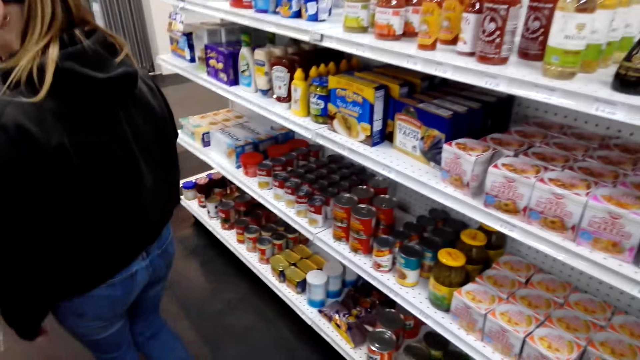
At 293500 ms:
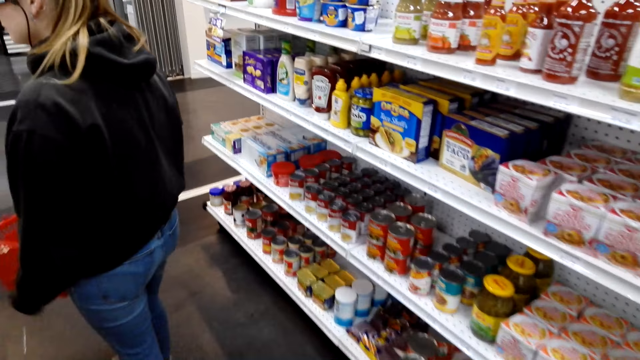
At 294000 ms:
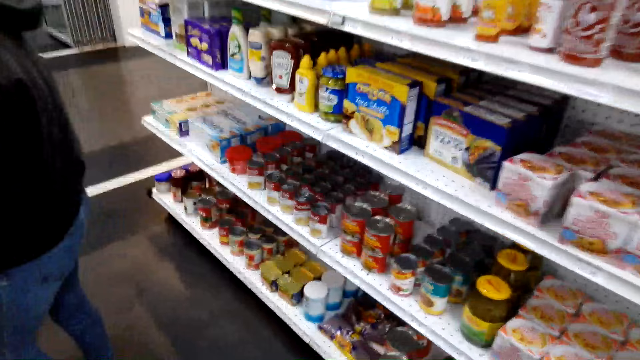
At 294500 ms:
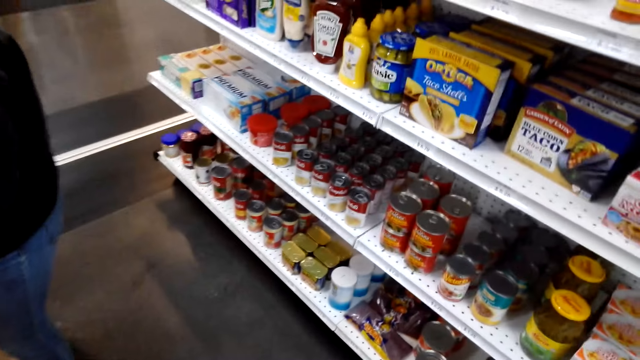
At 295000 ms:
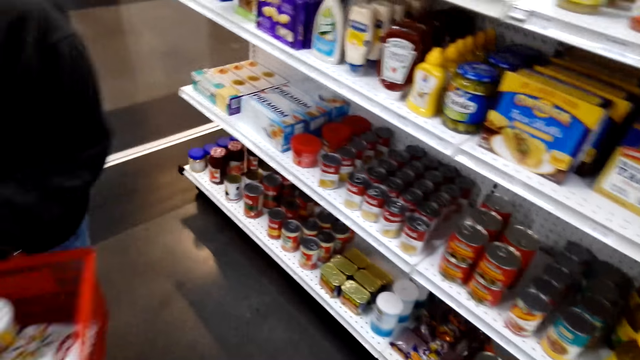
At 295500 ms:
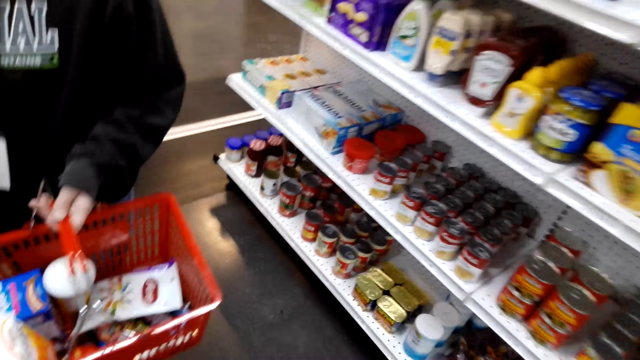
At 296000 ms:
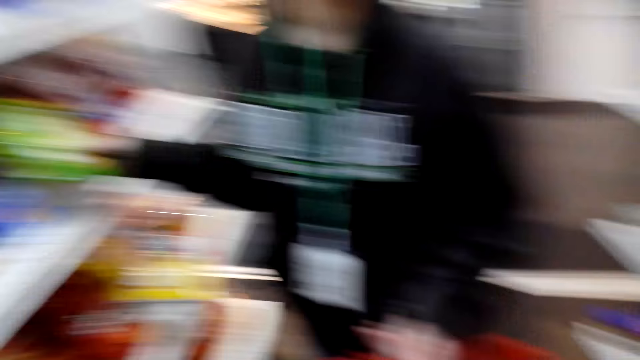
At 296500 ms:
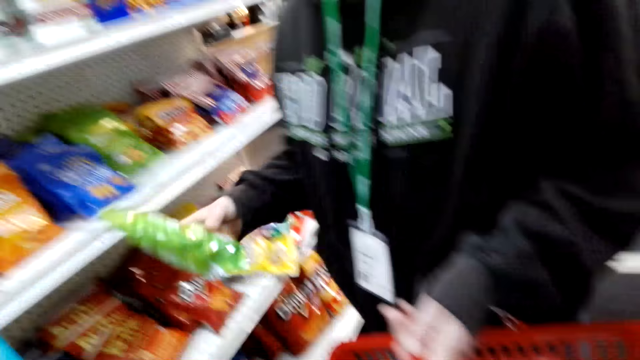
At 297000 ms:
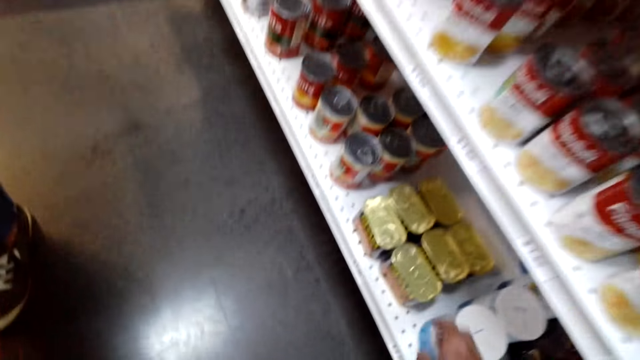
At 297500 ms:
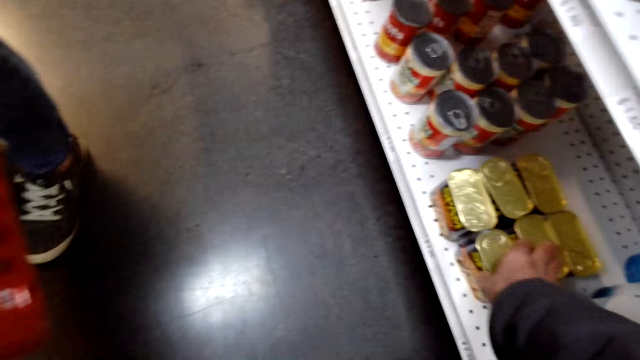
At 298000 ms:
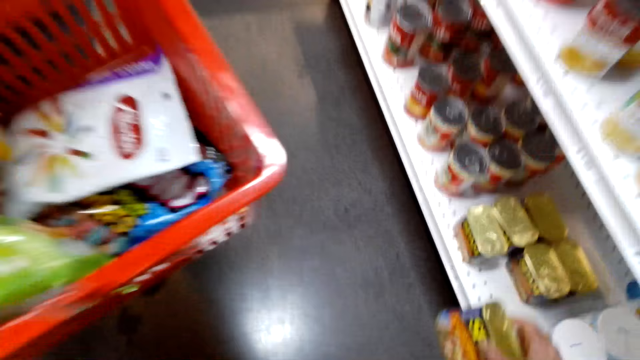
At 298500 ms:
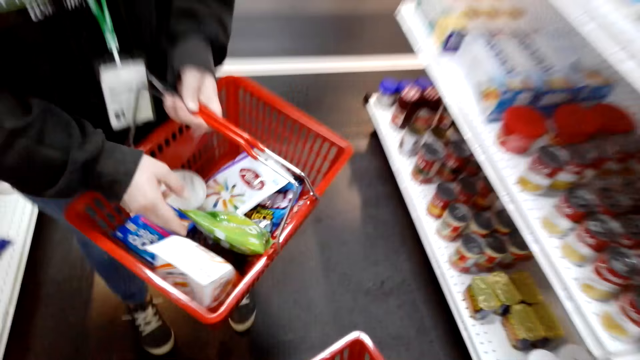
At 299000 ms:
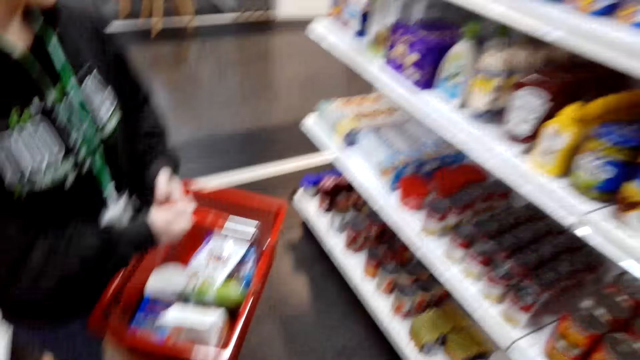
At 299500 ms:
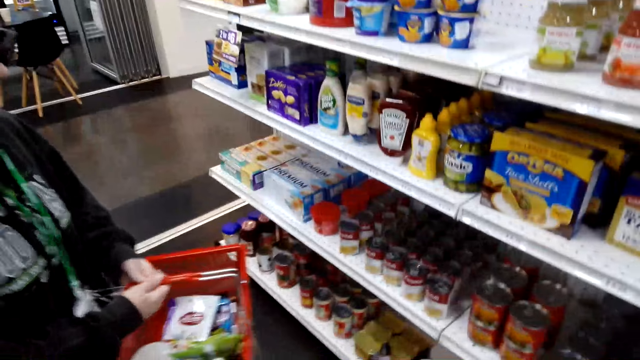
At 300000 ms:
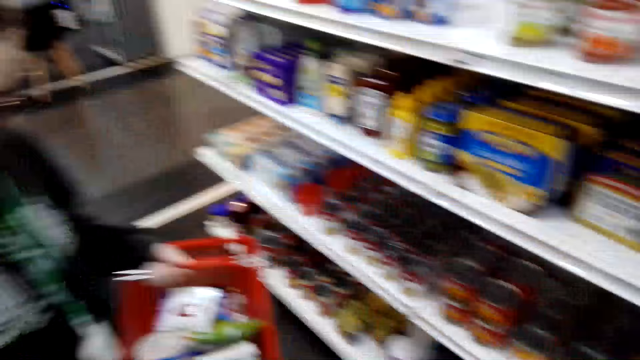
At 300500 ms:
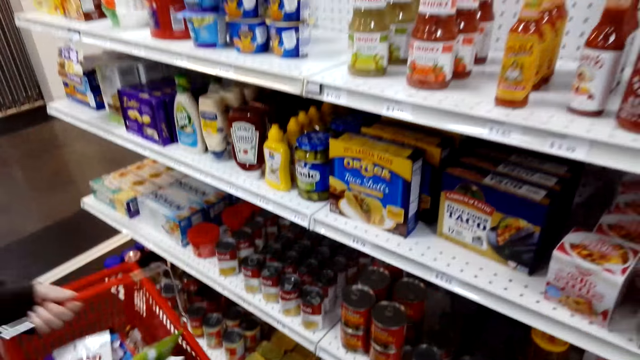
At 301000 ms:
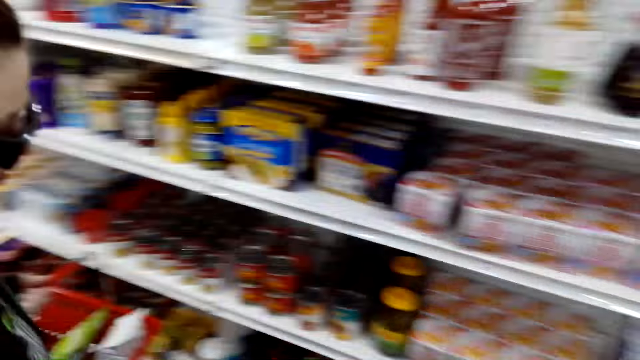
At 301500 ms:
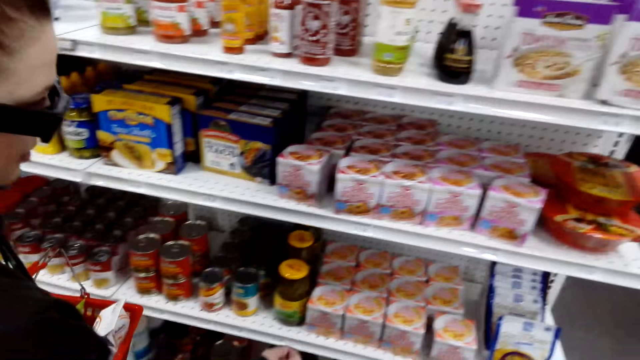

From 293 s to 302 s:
A lady stands in the store. The camera wearer walks across the store. The lady picks a pack of krackles on the shelf and puts the packet in the shopping basket. The camera wearer picks a meat can from the shelf. They put the meat can in the shopping basket. The lady stands in the store.

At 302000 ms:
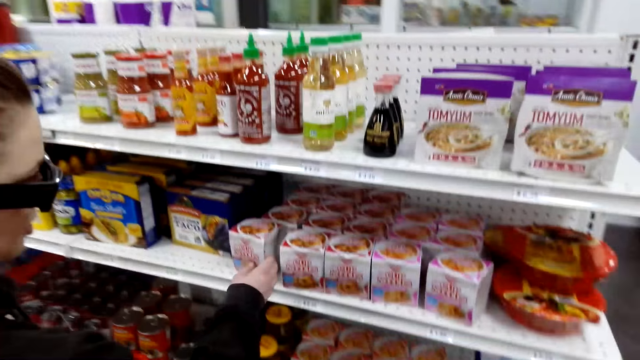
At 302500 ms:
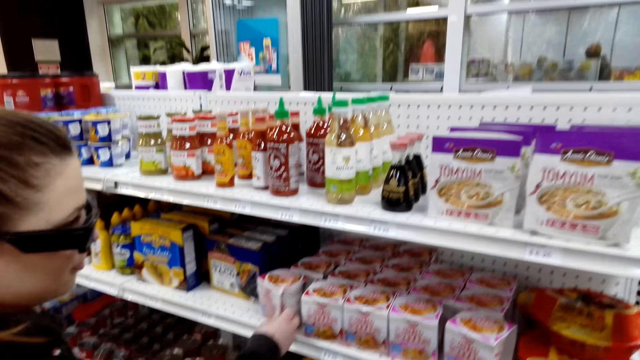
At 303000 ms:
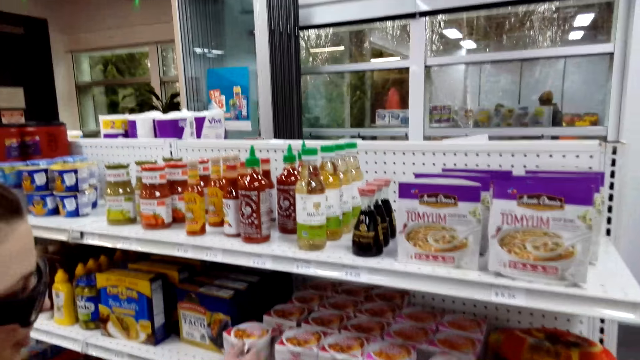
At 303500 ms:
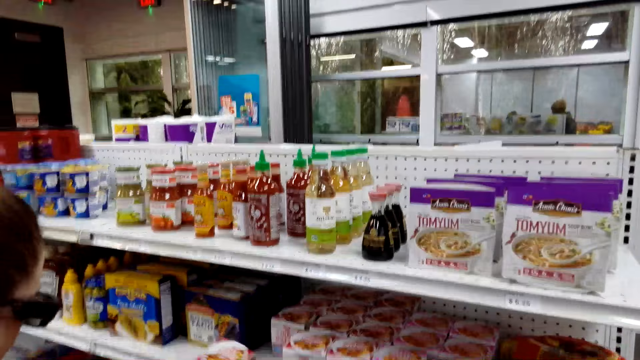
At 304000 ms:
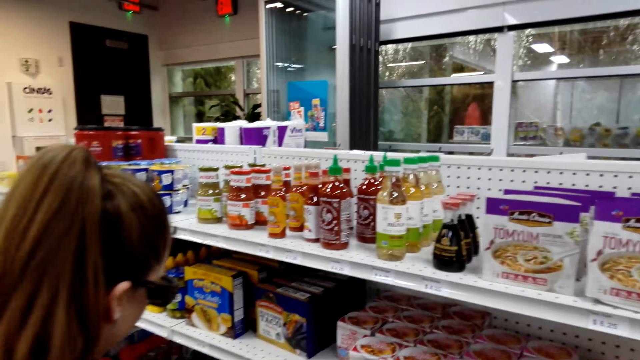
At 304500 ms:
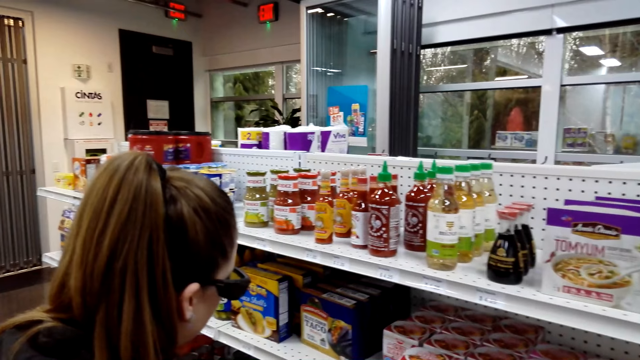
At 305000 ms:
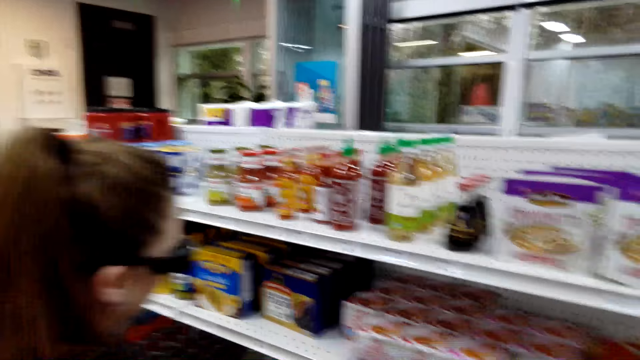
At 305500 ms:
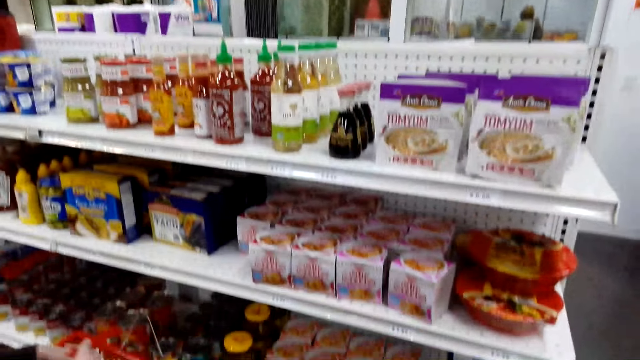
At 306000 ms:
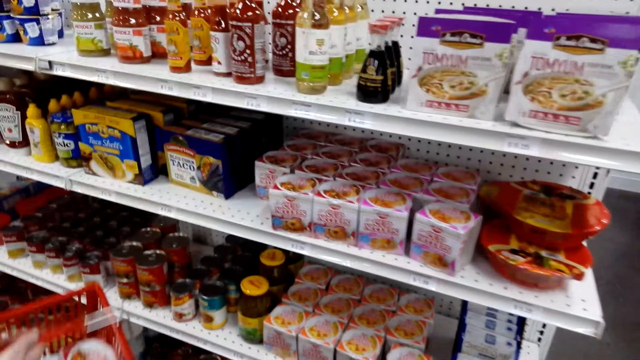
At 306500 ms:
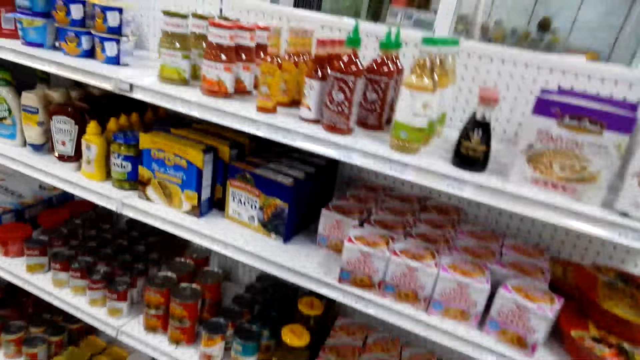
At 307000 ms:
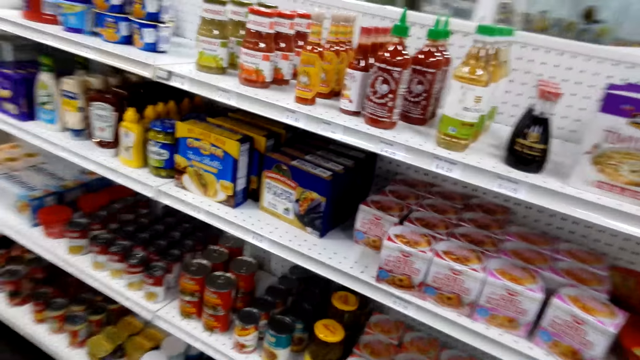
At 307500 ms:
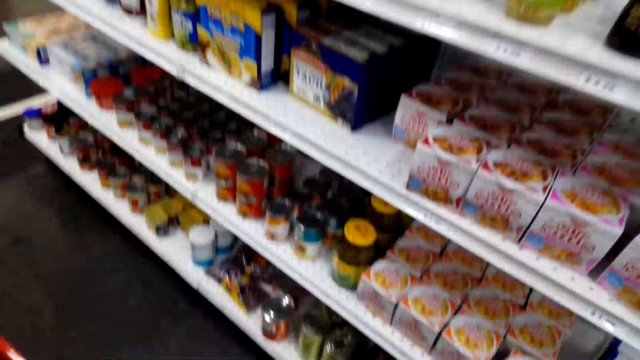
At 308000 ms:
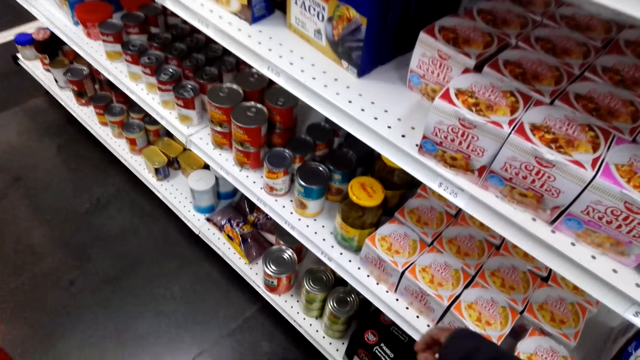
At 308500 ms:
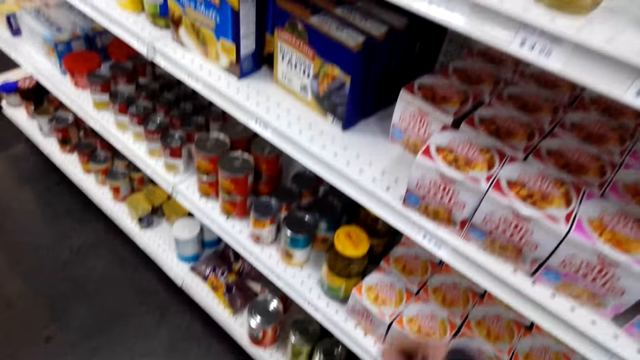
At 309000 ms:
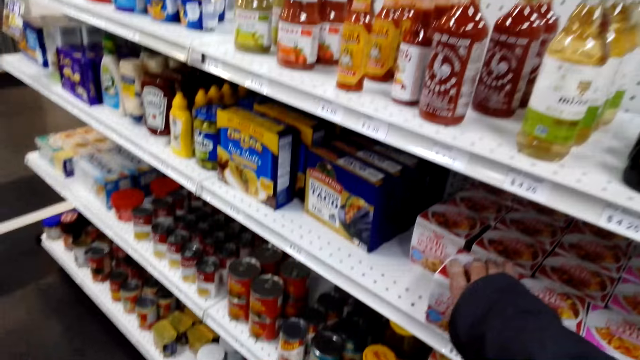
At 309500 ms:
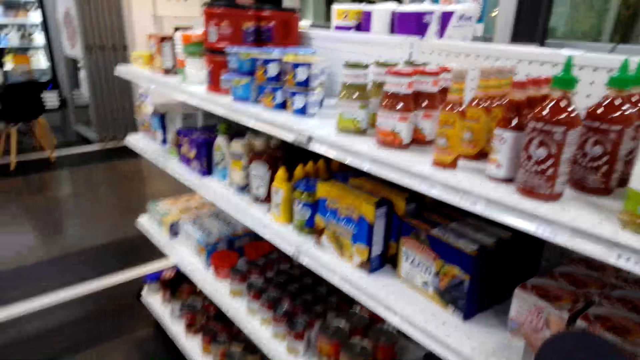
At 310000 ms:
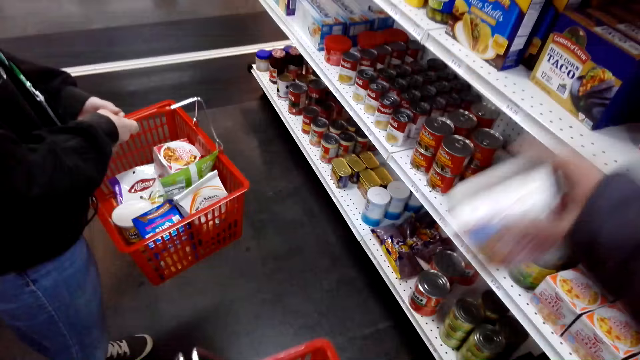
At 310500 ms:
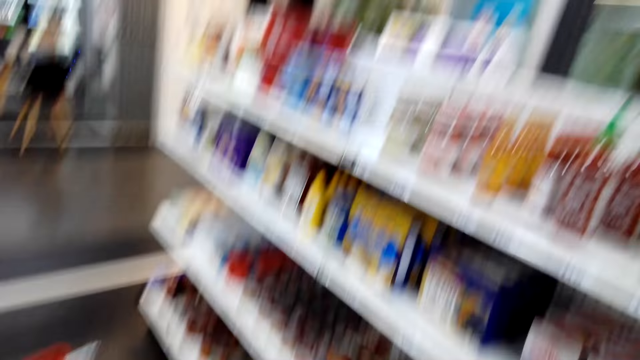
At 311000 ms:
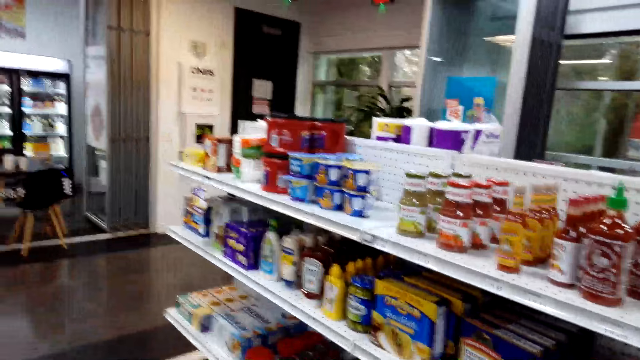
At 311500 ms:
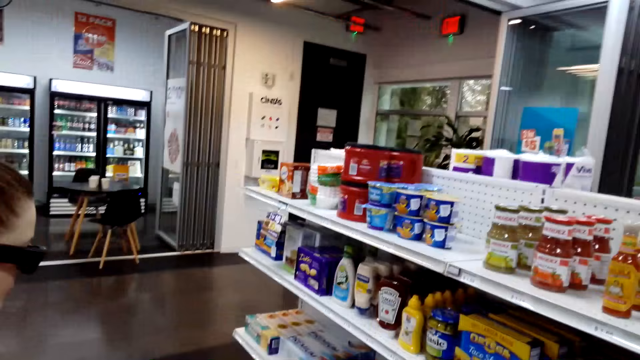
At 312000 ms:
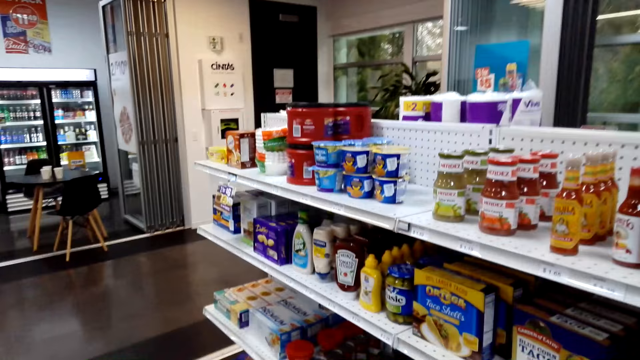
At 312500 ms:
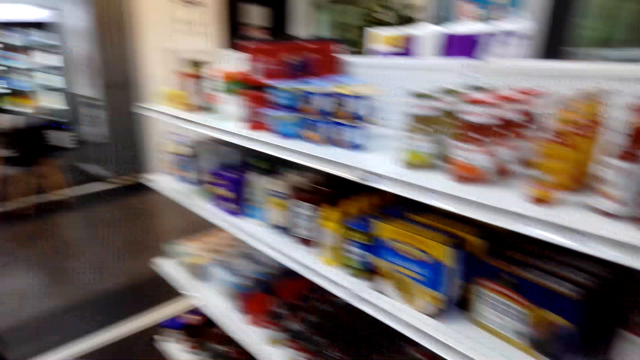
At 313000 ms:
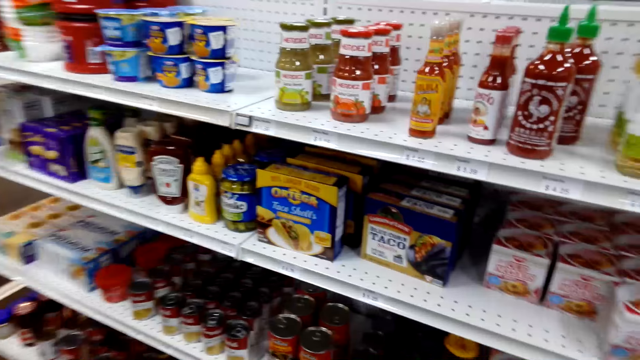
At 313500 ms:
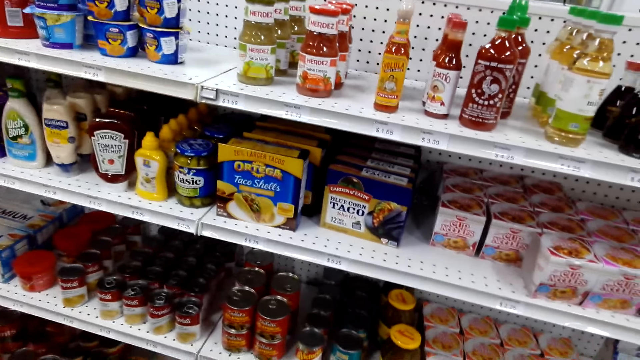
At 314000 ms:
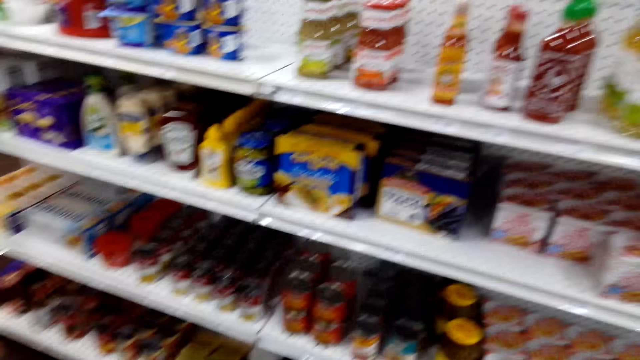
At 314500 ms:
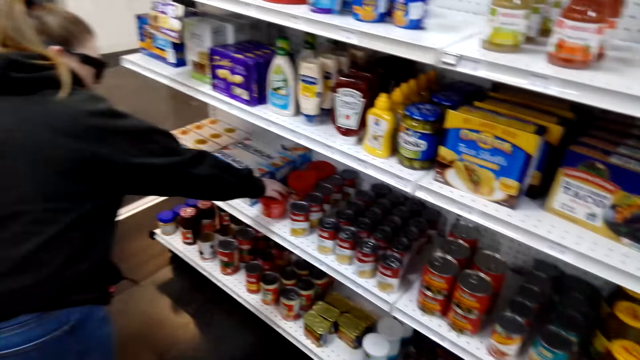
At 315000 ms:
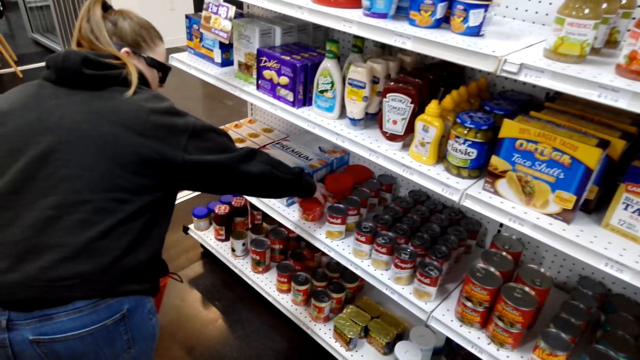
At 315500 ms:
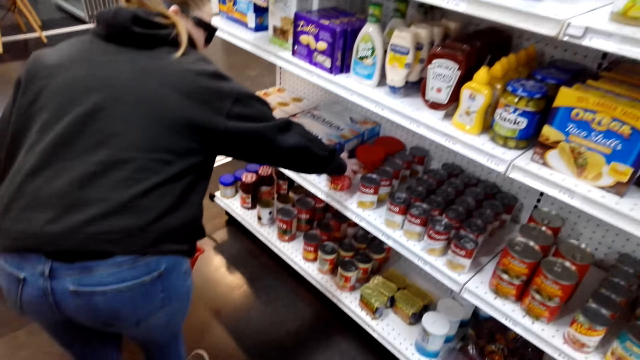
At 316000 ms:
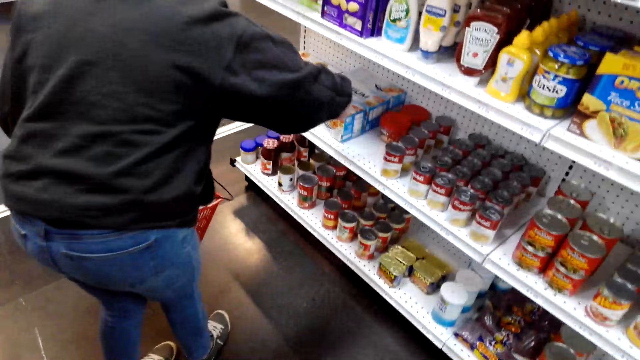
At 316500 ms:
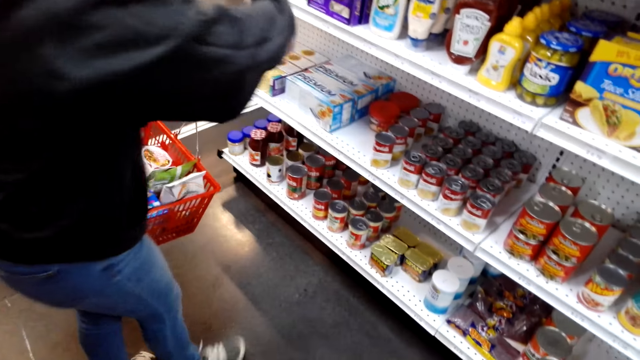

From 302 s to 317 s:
A lady picks a packet of something from the shelf. The lady touches a packet on the shelf. The camera wearer looks around. The lady puts the packet in a shopping basket. The camera wearer picks a packet of something from the shelf. They put the packet in a shopping basket. They look around. They stand in the store. The lady picks a chicken powder from the shelf.
